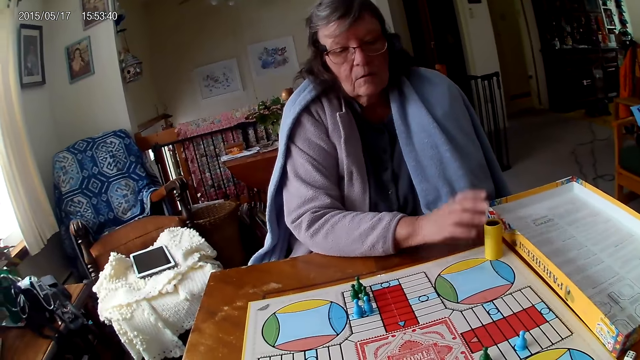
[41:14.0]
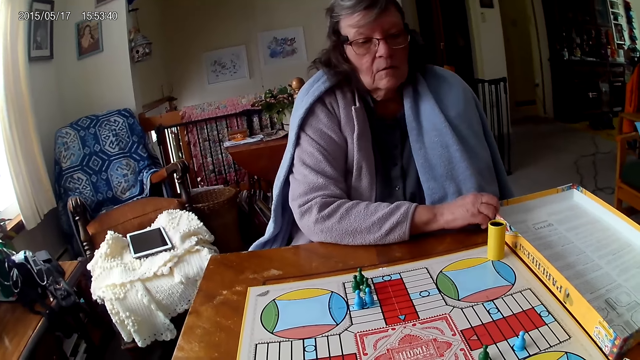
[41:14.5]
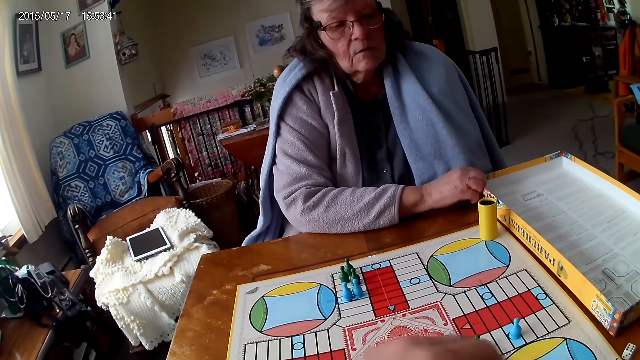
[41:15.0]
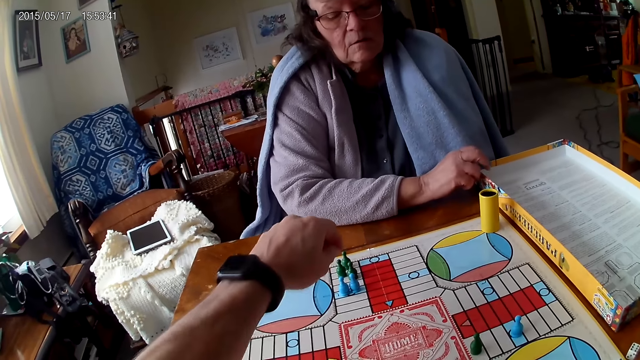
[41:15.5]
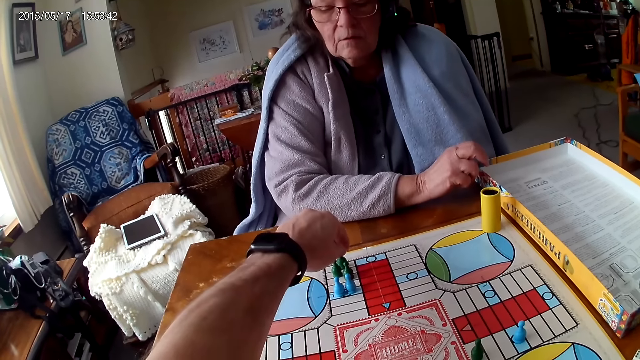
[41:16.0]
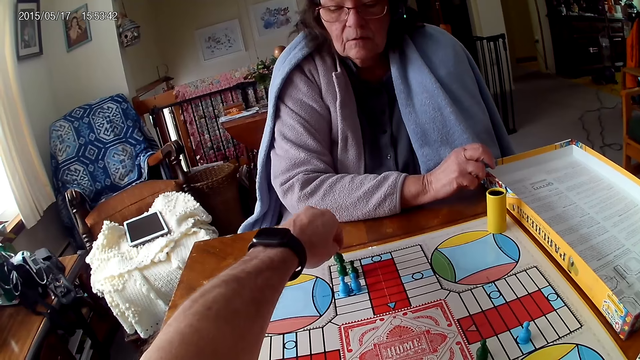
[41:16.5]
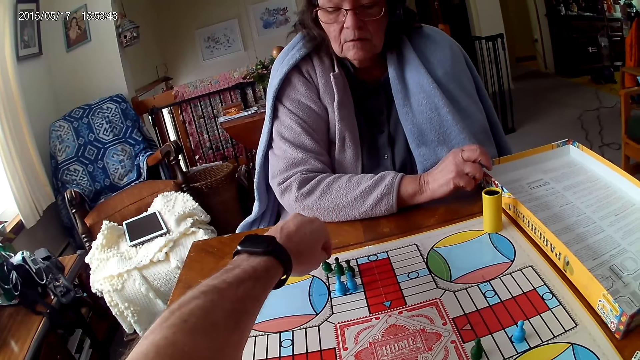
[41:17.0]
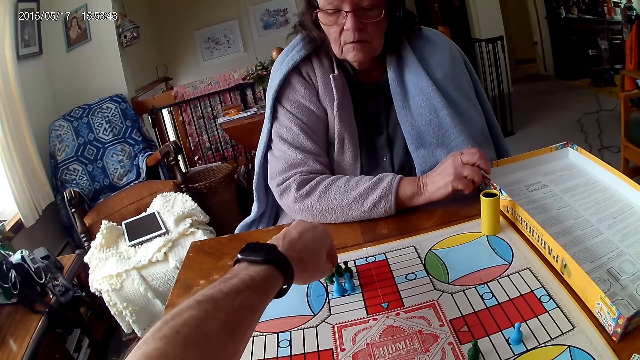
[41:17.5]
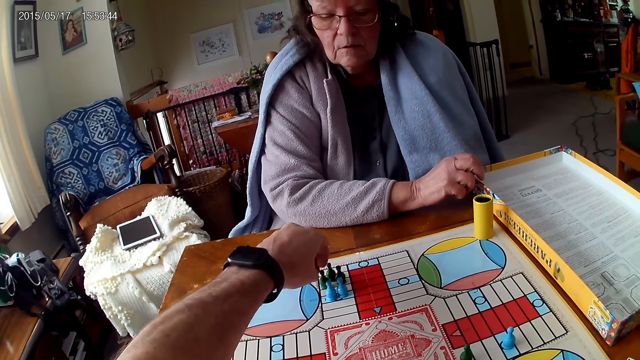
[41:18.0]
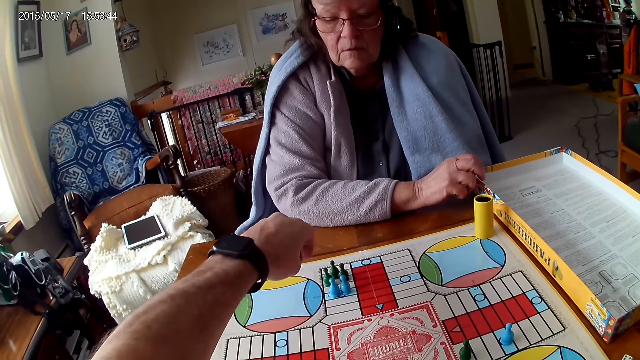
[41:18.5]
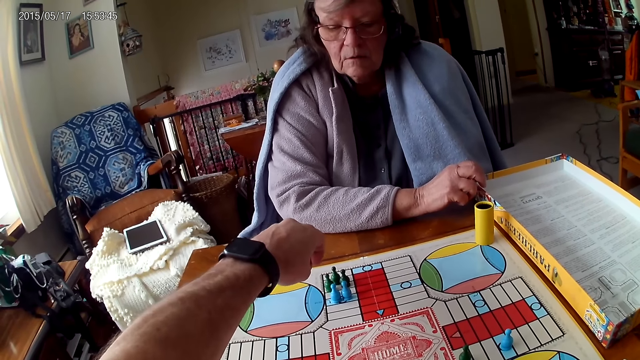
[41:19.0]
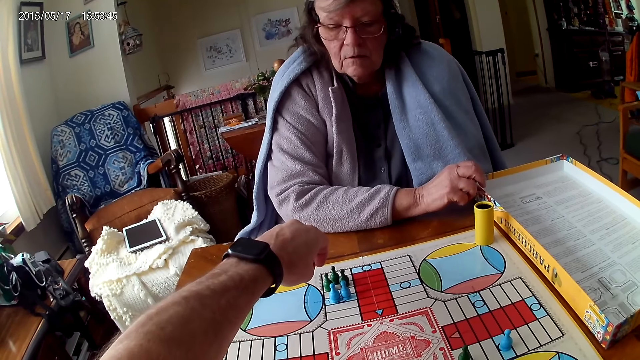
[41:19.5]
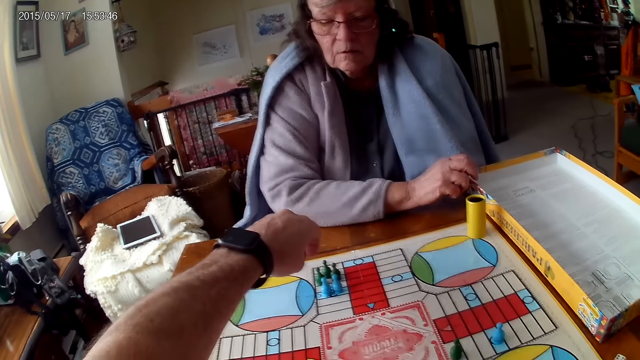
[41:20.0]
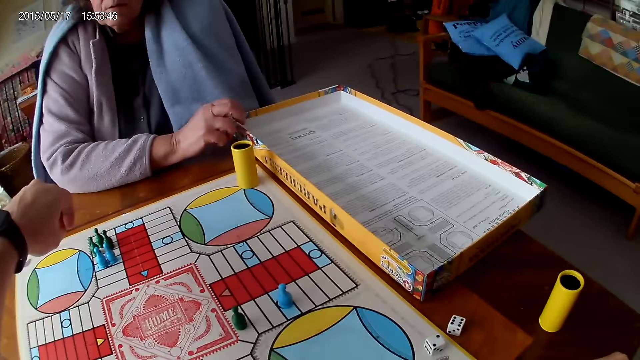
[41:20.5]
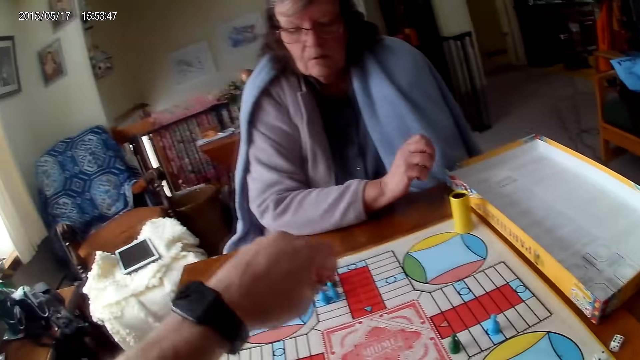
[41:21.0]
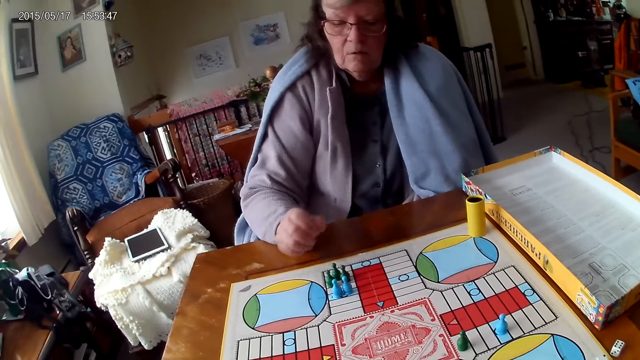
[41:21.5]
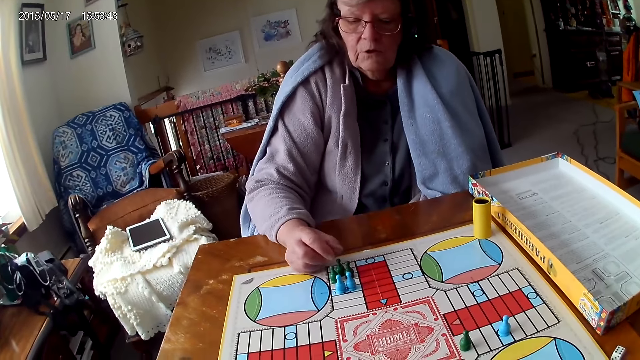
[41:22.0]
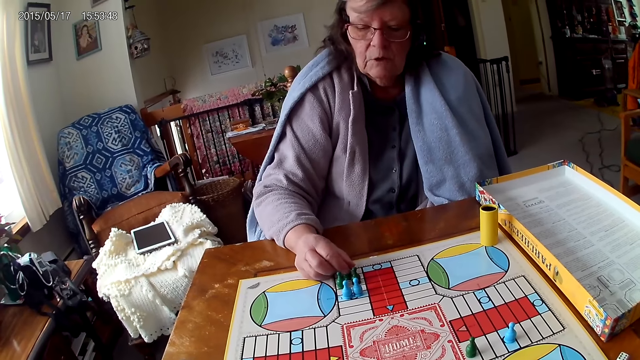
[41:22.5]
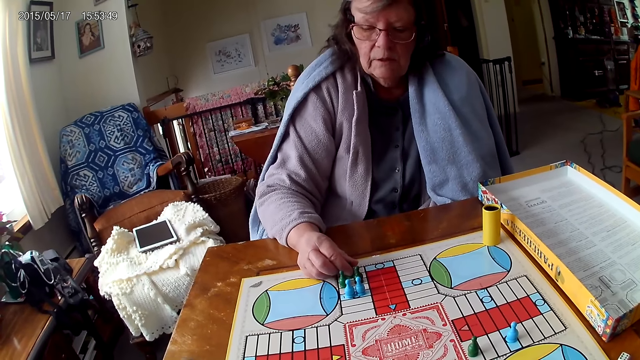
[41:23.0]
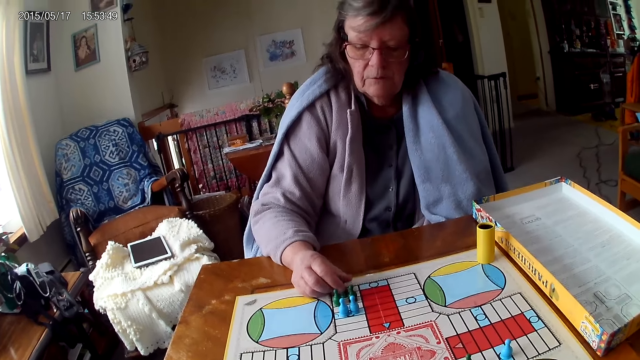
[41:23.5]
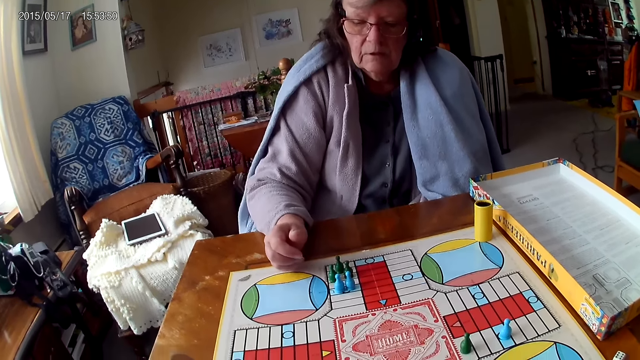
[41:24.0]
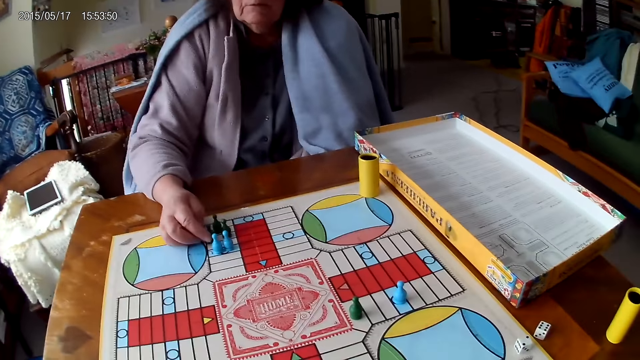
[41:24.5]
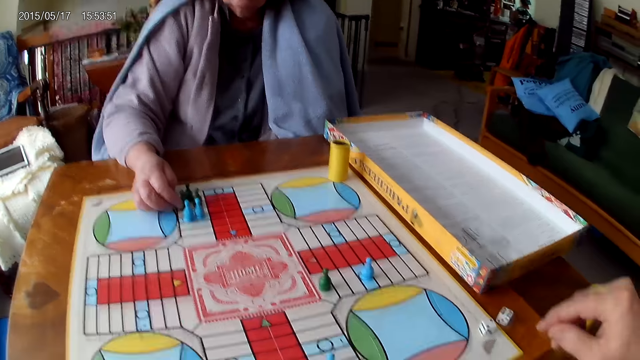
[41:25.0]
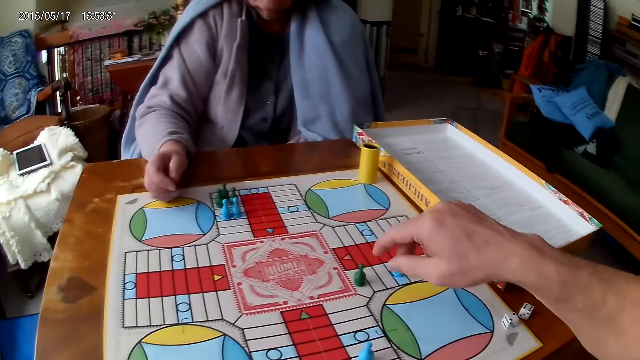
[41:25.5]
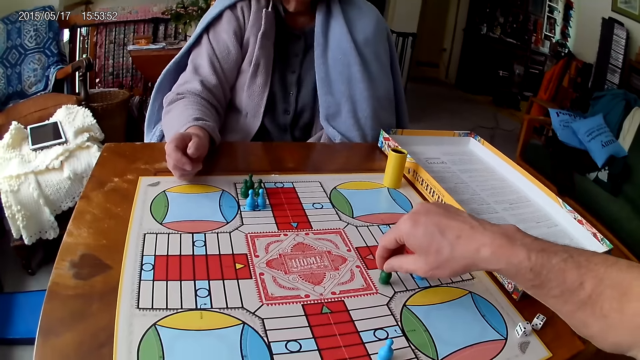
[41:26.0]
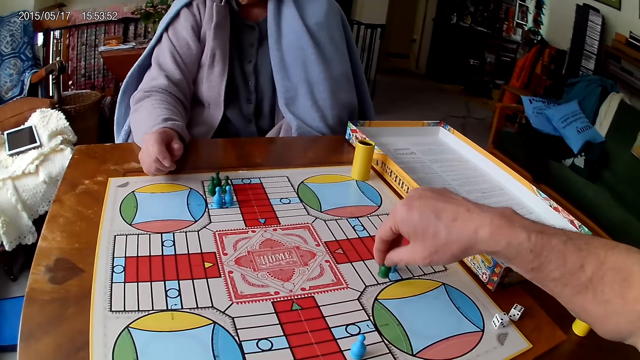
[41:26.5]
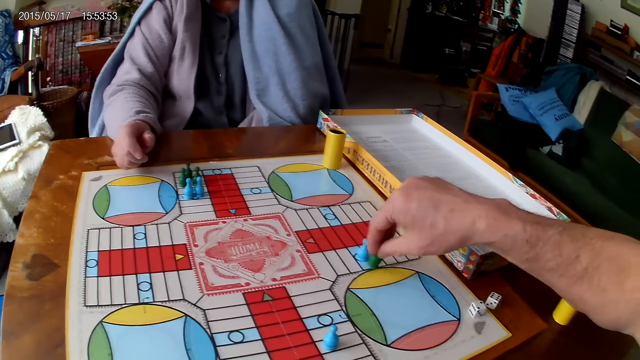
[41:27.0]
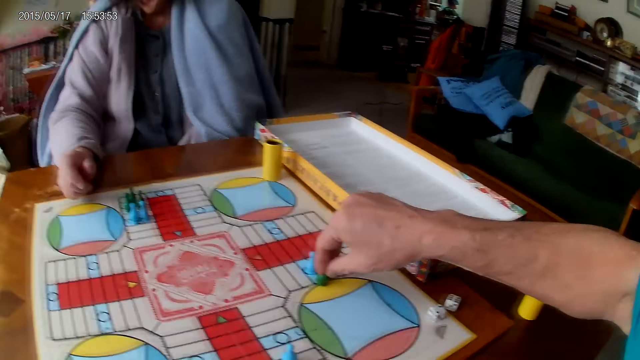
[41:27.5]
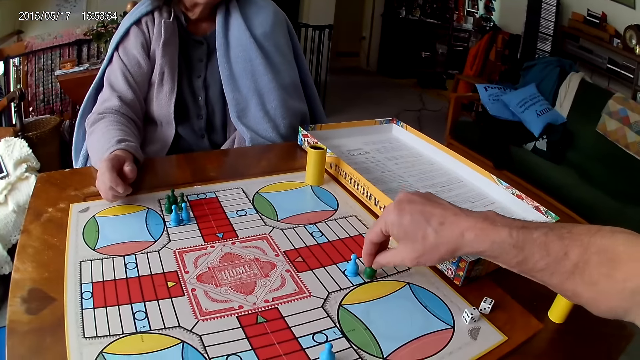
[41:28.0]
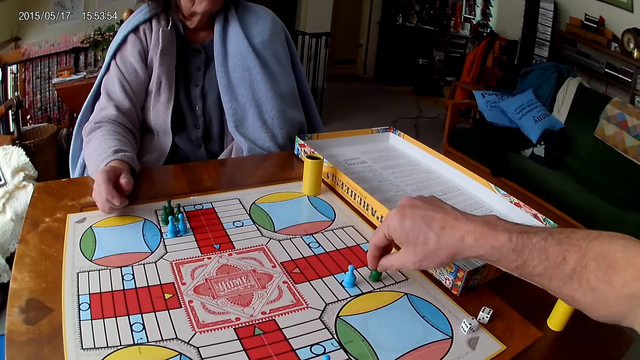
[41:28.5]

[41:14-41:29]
A woman moves a carton on the table with her right hand. The camera wearer picks the dice. He moves a piece on the Ludo board with his right hand. The woman touches a piece on the Ludo board with her right hand. The camera wearer picks the dice. He moves a piece on the Ludo board with his right hand.

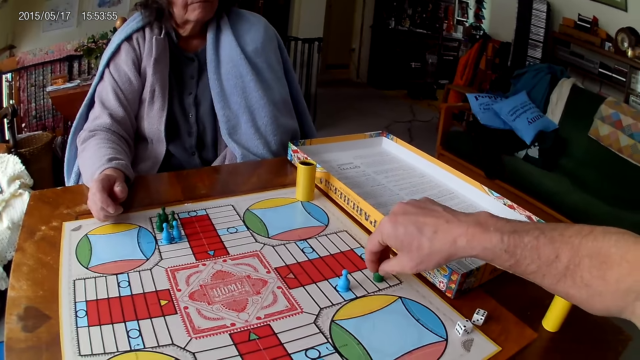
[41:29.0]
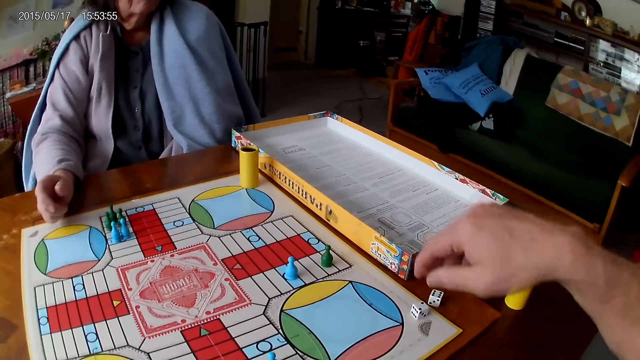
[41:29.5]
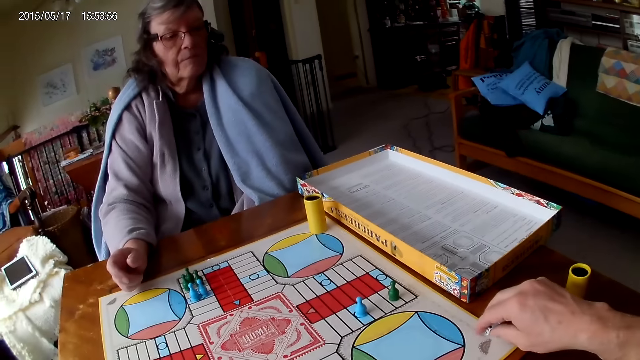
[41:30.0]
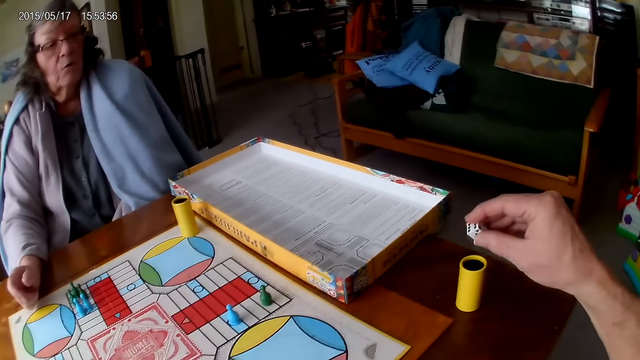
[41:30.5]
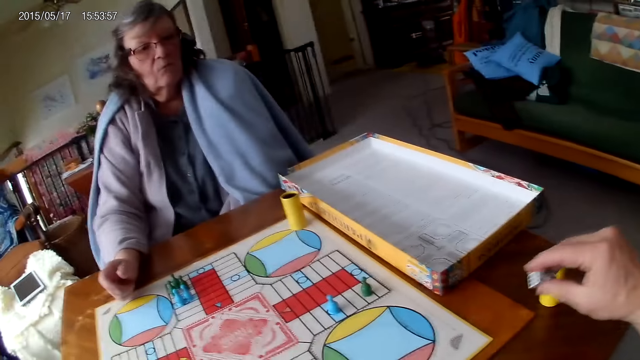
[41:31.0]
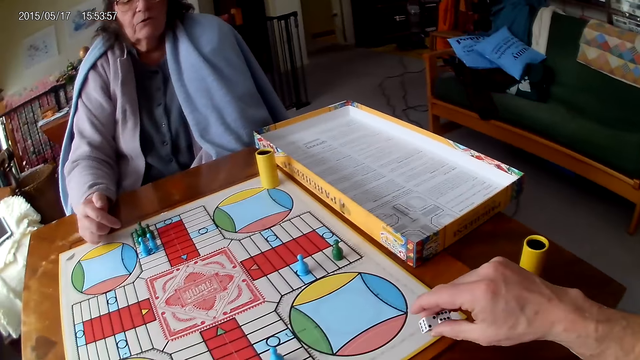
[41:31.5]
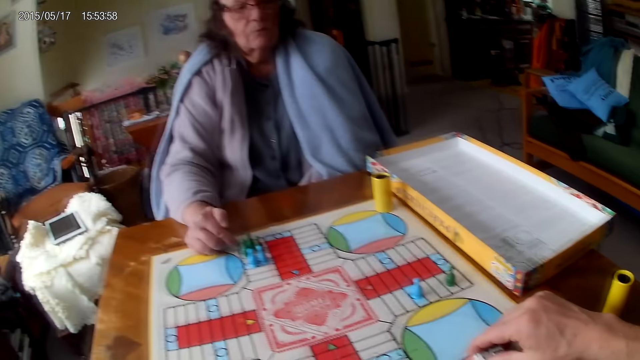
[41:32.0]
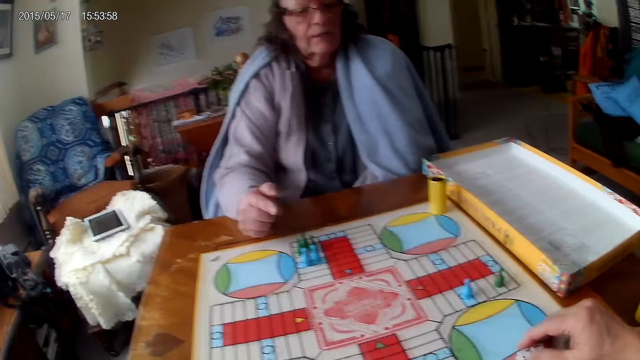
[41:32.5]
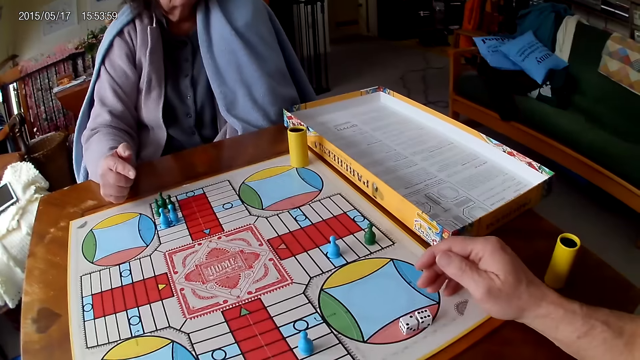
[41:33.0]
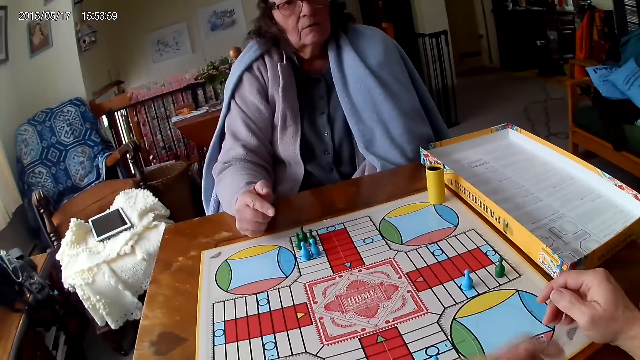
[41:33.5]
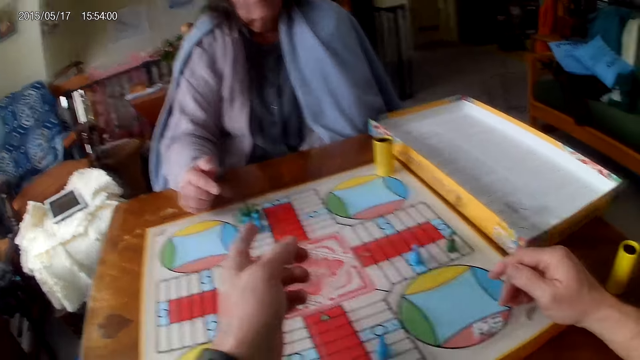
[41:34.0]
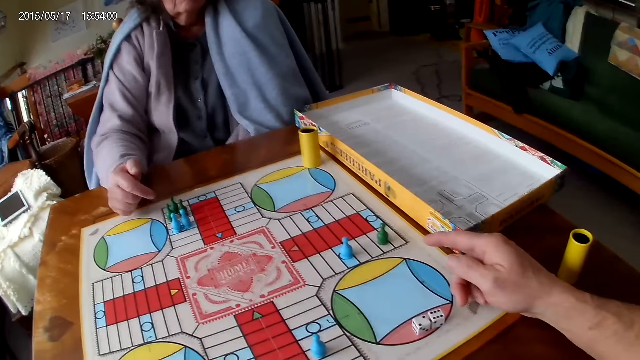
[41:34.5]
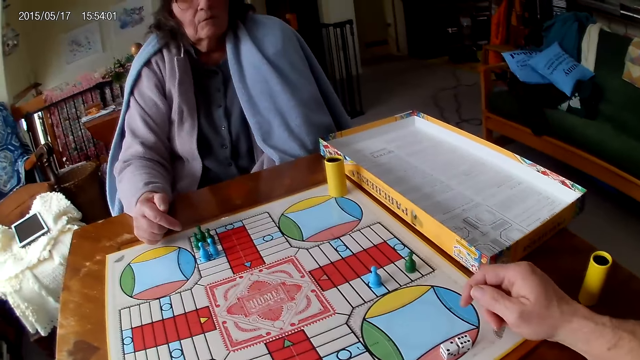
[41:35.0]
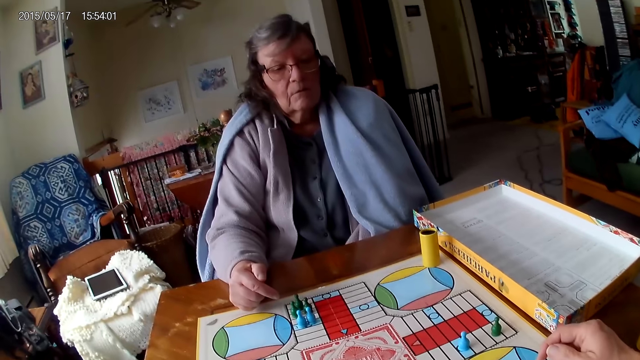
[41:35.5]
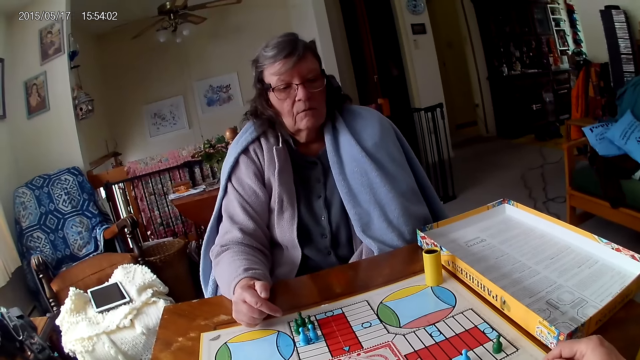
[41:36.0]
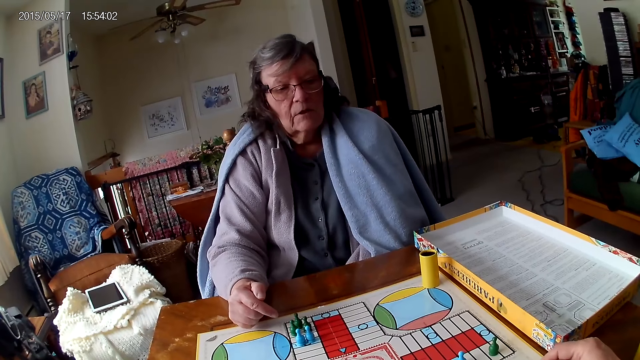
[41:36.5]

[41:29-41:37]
The camera wearer picks his dice from the Ludo board with his right hand. He drops his dice on the Ludo board.
